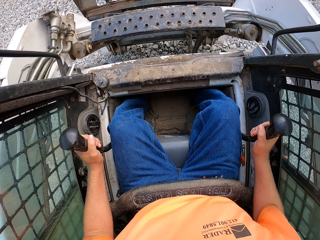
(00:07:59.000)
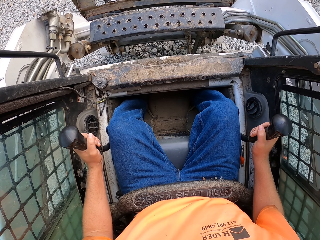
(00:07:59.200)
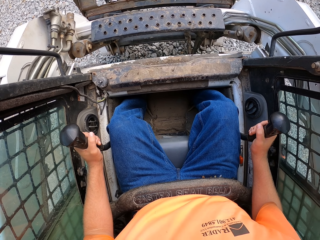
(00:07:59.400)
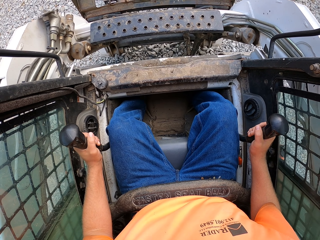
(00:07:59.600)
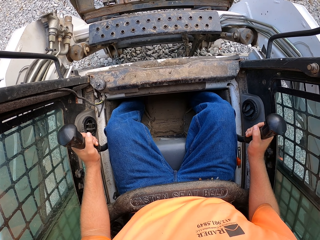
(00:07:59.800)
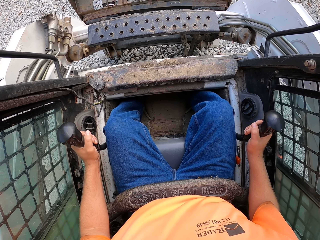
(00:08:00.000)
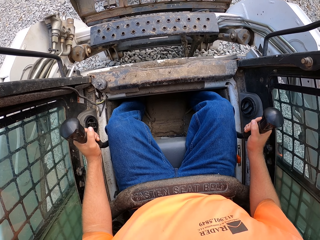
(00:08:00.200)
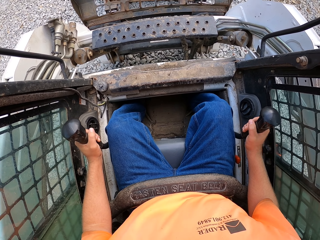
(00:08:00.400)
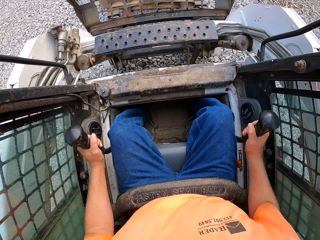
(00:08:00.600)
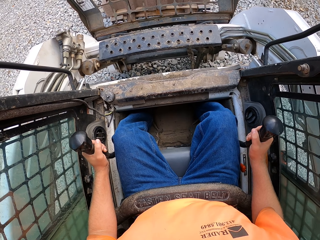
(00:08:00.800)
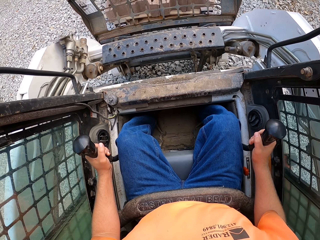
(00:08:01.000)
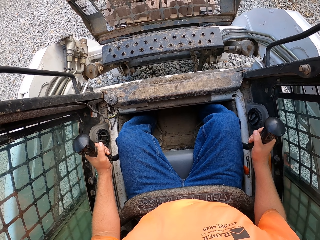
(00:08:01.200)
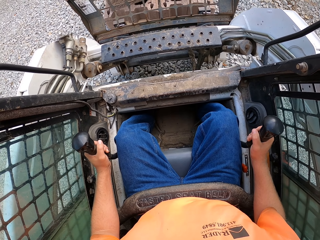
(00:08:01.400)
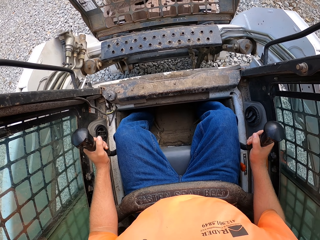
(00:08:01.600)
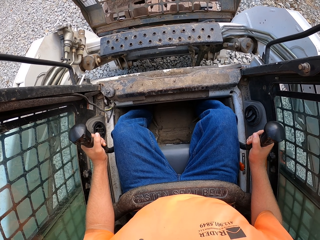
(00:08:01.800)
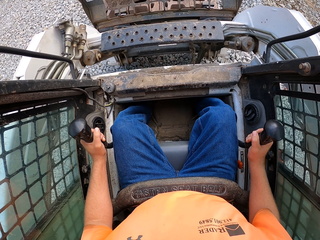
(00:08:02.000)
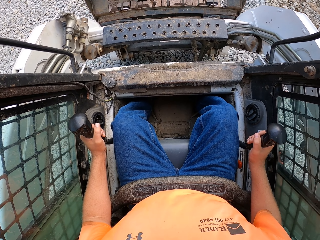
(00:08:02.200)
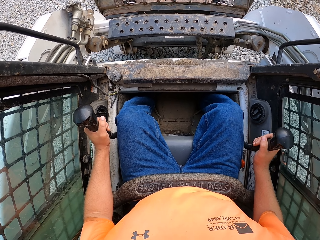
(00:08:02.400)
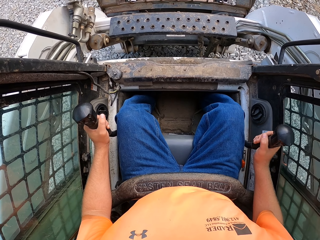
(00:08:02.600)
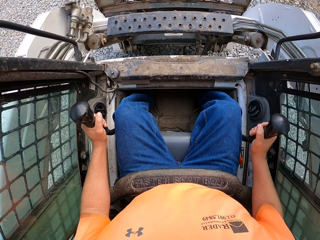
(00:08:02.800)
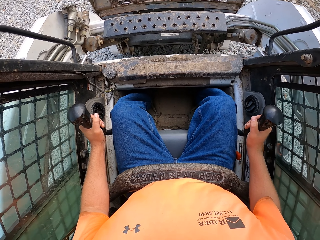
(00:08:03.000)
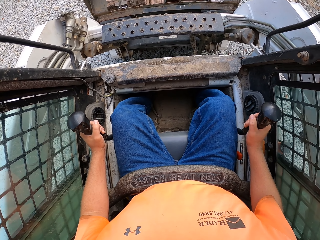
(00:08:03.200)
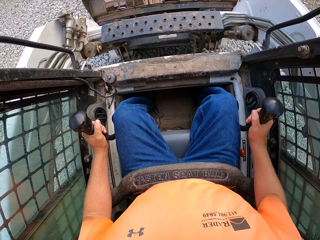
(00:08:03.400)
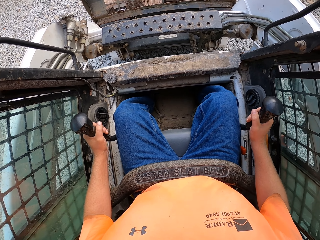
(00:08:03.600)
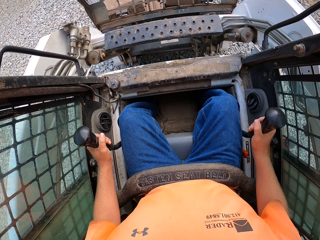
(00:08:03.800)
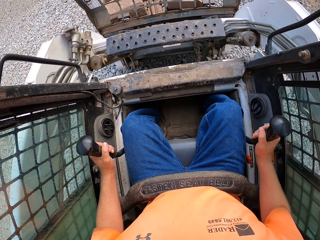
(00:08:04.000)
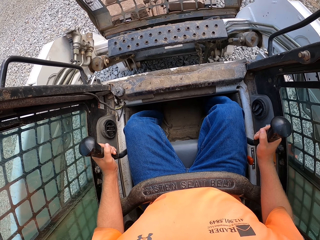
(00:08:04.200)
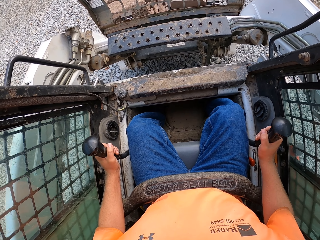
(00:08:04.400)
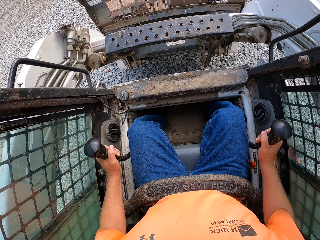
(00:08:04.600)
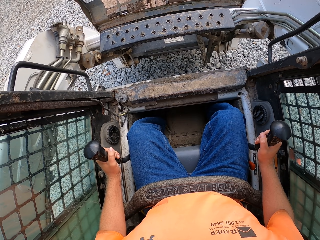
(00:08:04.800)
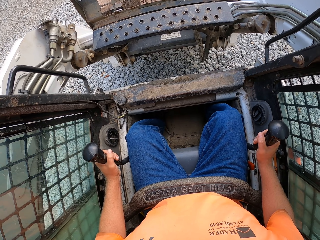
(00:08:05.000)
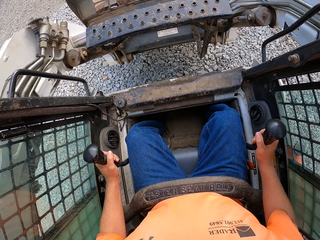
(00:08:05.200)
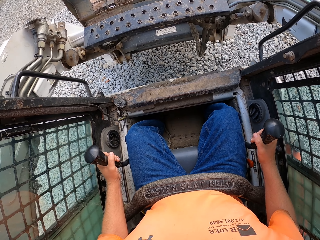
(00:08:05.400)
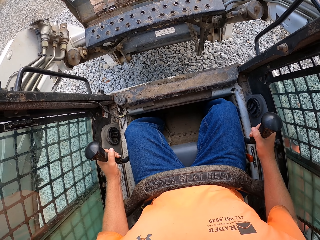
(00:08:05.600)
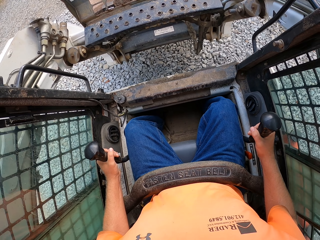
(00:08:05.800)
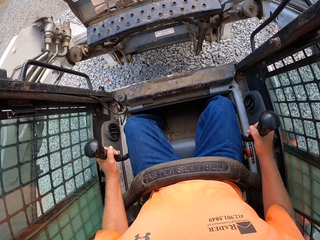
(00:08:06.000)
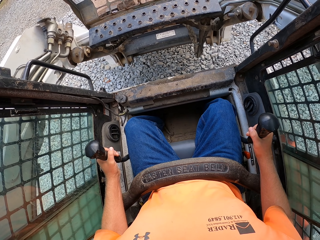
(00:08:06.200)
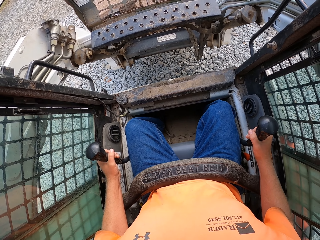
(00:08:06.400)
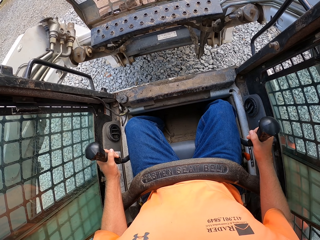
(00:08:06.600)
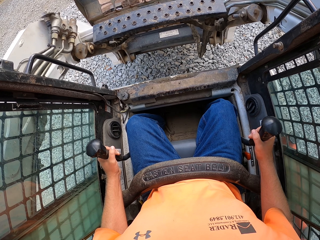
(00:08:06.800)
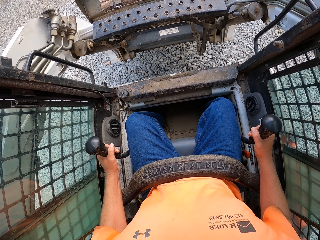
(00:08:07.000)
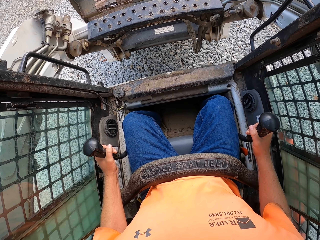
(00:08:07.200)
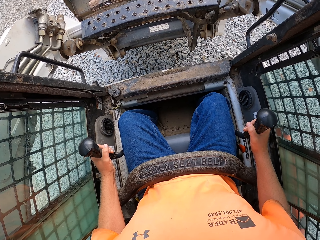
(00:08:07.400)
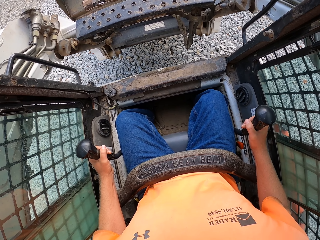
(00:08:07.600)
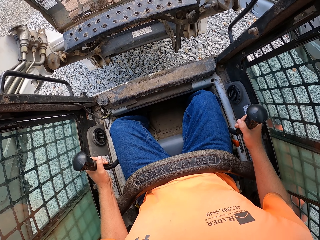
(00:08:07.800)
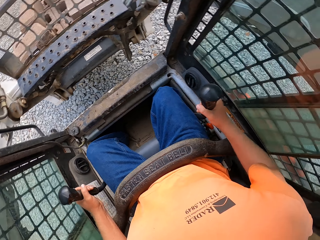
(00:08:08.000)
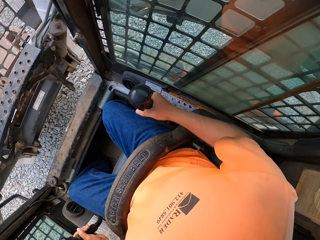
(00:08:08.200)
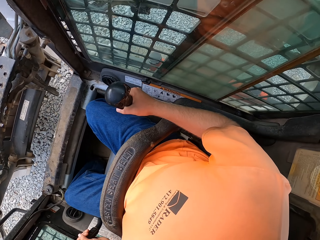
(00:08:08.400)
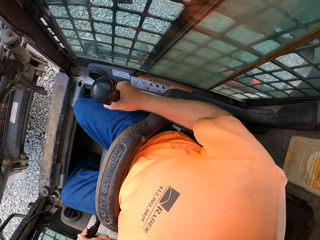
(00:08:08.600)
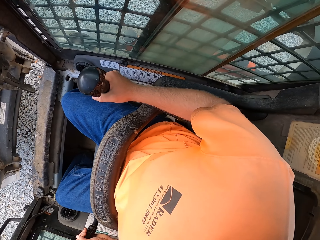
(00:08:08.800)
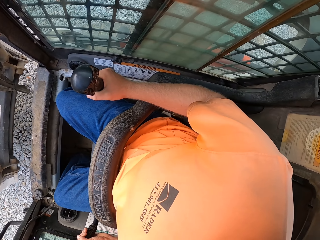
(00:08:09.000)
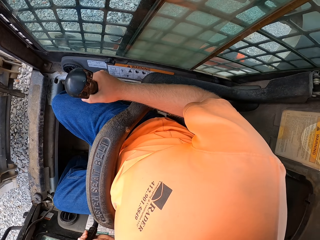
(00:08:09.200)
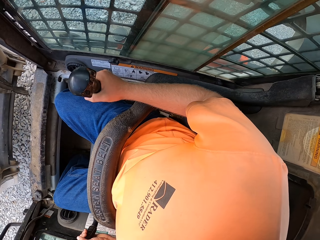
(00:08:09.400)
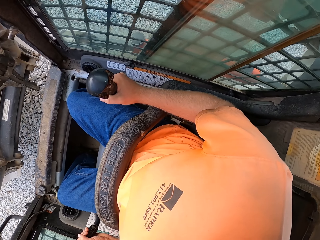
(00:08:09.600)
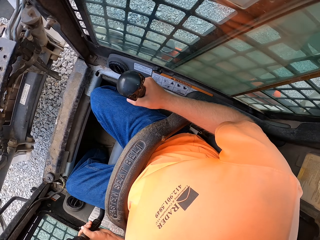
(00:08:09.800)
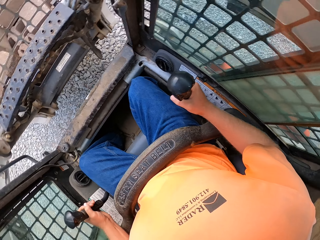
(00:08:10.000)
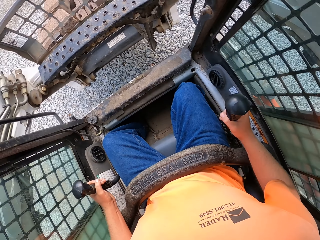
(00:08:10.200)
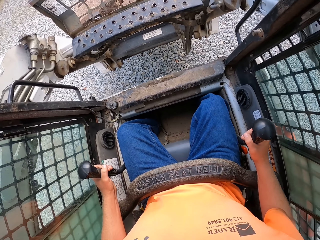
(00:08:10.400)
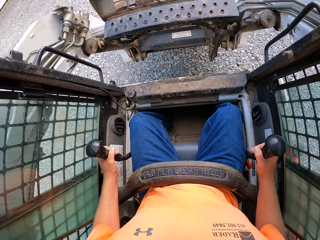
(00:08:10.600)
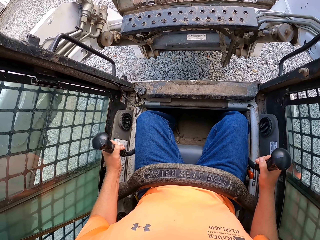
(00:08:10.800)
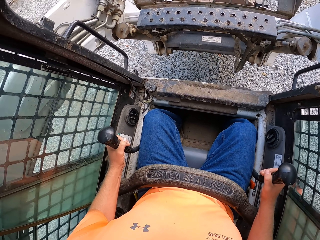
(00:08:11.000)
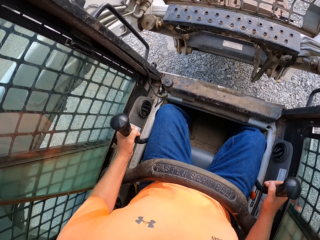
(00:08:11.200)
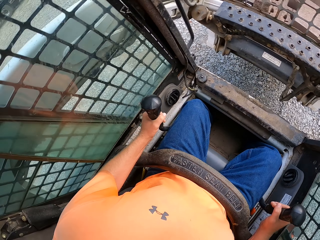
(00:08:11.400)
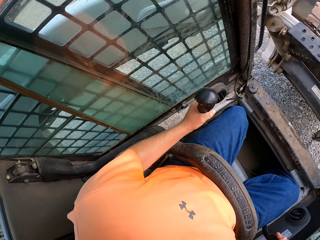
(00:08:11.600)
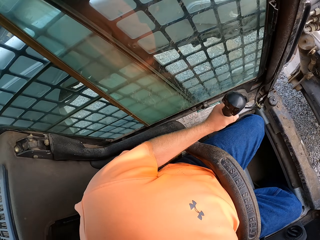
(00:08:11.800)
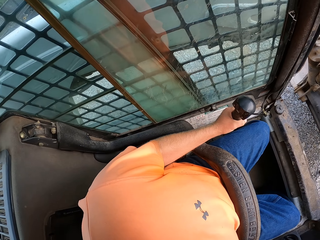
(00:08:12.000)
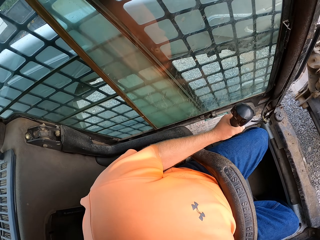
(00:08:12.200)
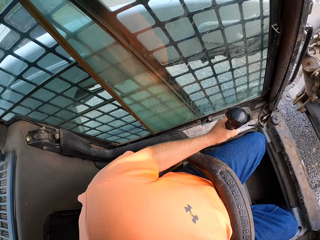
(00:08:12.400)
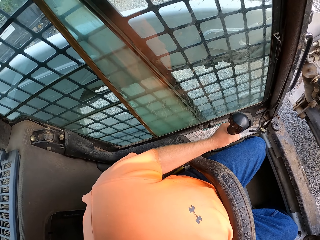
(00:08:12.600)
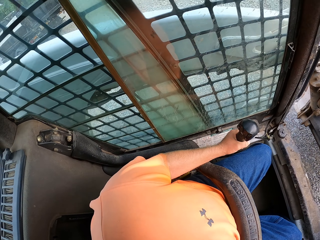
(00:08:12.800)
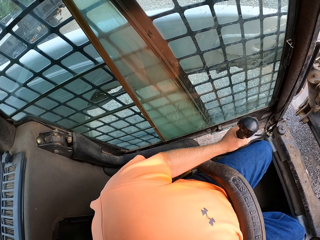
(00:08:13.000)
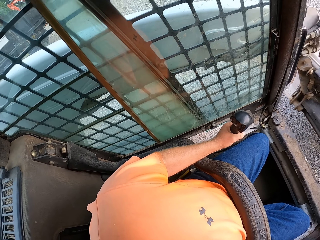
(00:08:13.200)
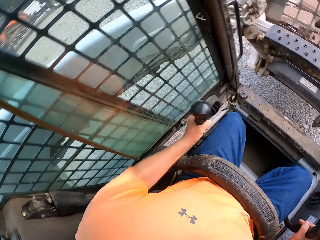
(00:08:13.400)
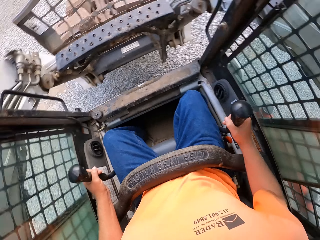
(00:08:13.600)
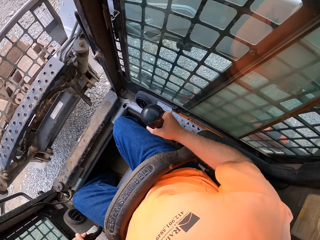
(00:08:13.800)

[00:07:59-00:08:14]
The camera wearer carries another wooden pallet with bricks with the forklift. He looks around. He operates the forklift with his hands.

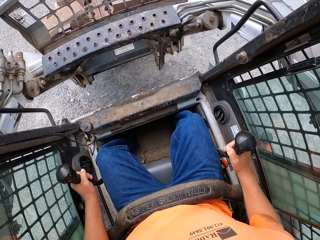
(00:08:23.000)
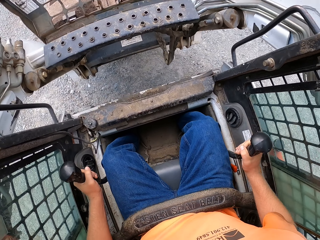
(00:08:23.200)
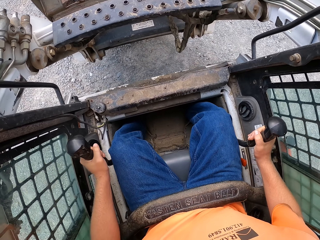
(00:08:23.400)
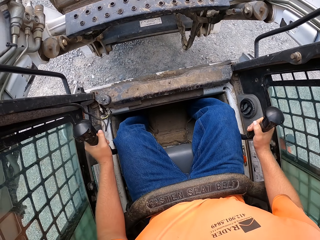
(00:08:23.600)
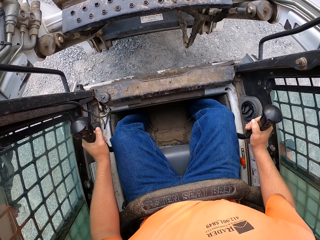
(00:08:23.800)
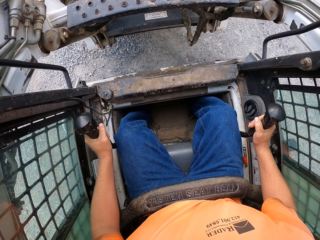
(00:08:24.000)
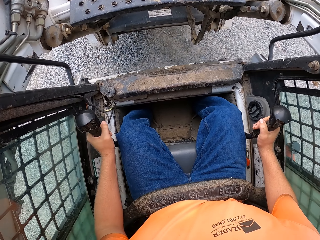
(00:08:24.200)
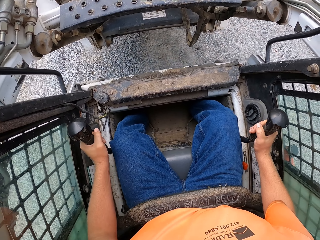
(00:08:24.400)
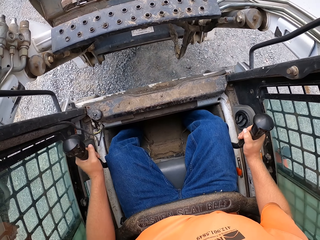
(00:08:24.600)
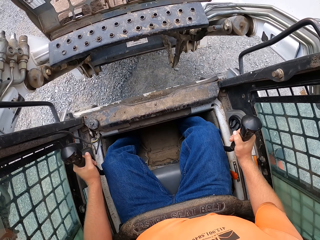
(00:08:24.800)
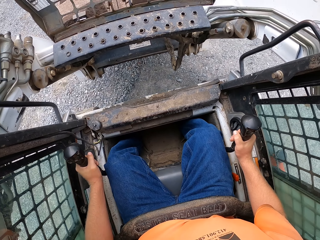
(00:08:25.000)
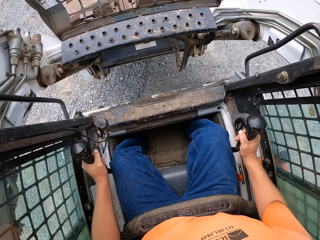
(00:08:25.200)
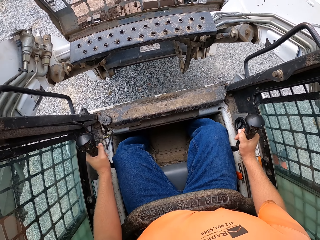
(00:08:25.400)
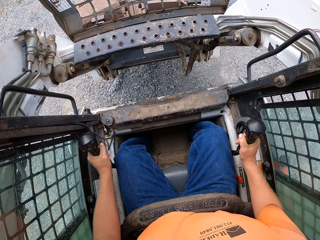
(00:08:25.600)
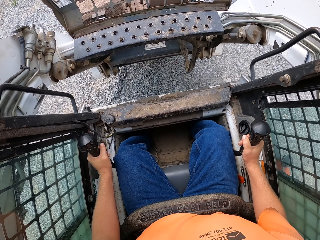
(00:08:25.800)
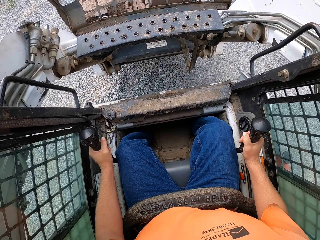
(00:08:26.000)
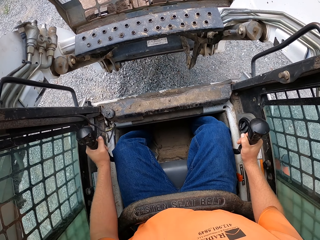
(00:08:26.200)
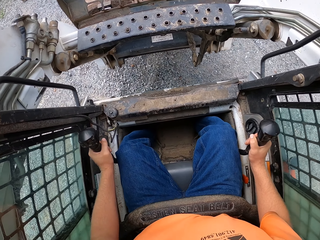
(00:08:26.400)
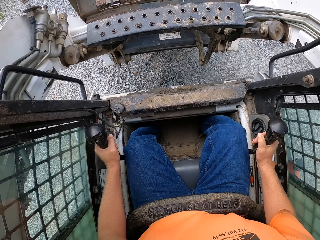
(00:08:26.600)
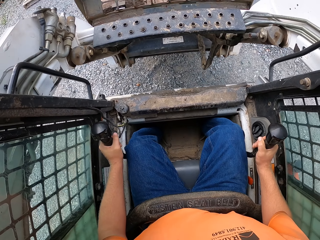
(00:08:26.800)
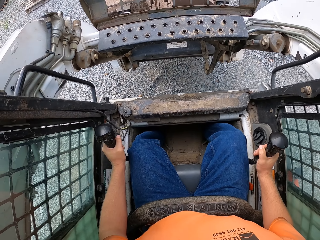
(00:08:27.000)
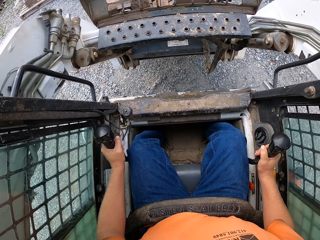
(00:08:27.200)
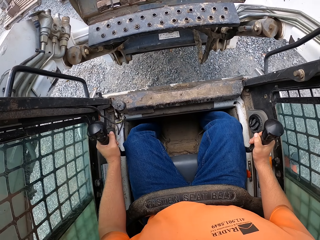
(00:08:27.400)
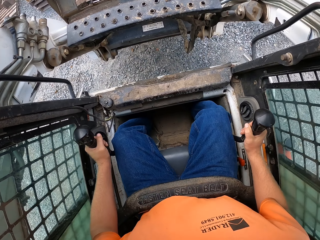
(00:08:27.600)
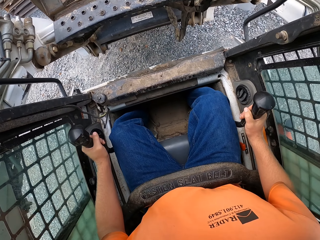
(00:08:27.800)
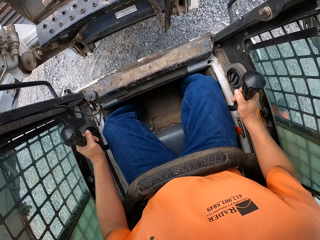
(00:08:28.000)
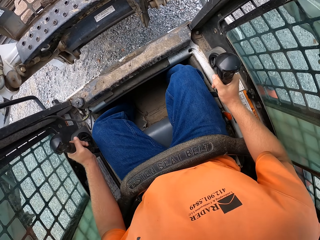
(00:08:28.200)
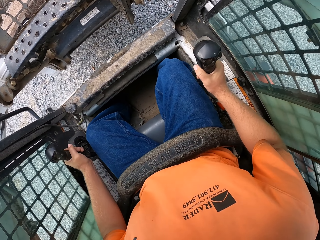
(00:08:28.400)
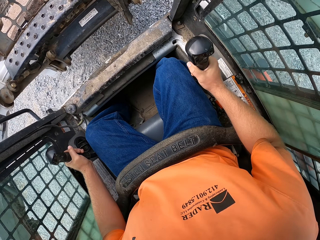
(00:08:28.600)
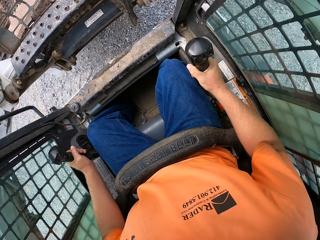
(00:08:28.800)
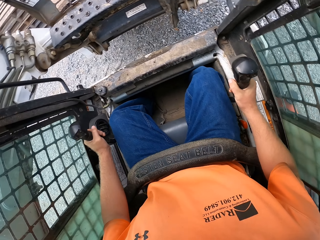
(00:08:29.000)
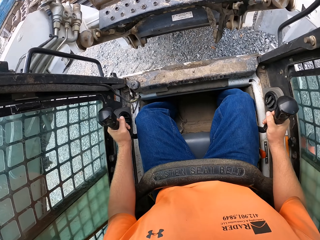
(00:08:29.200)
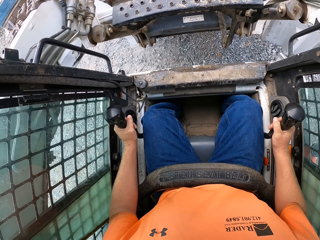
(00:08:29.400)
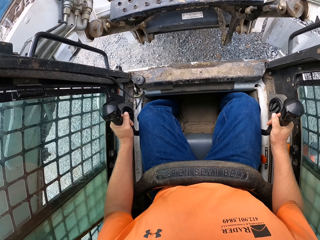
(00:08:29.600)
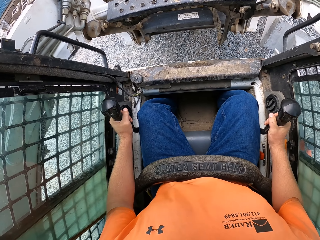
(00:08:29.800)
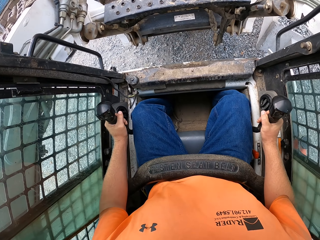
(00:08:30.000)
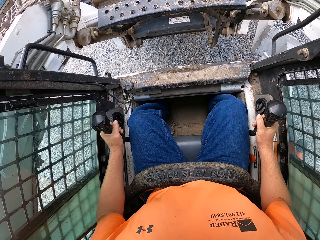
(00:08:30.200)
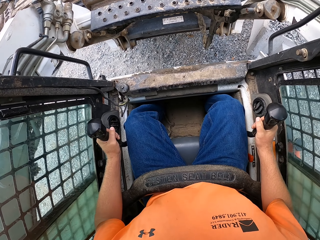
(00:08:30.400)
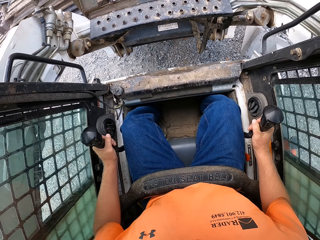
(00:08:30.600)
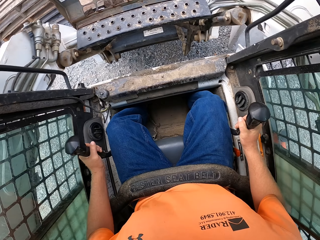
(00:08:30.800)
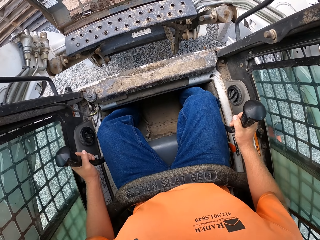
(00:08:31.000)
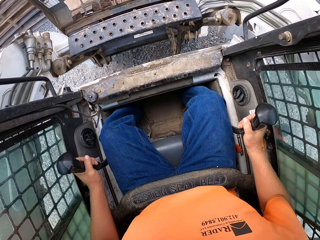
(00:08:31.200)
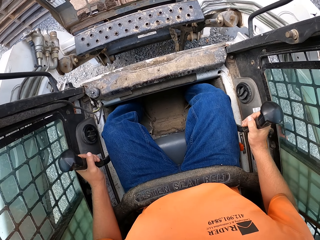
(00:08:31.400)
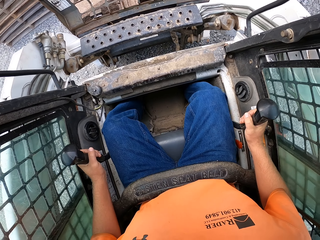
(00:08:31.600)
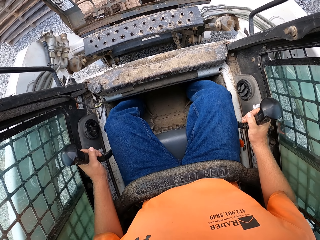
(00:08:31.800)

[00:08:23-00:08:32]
The camera wearer operates the forklift.
